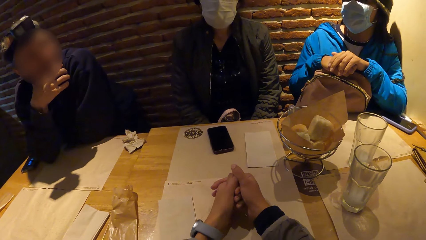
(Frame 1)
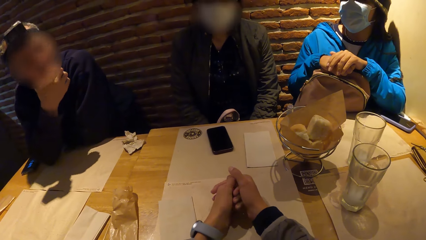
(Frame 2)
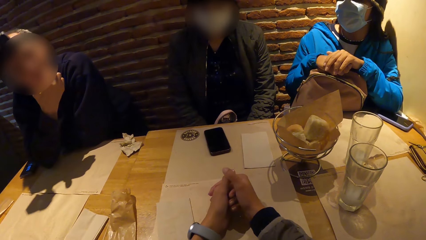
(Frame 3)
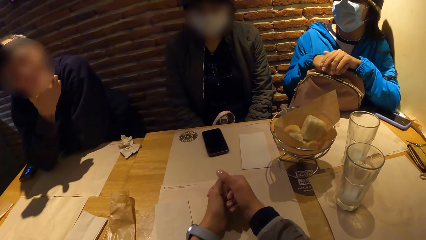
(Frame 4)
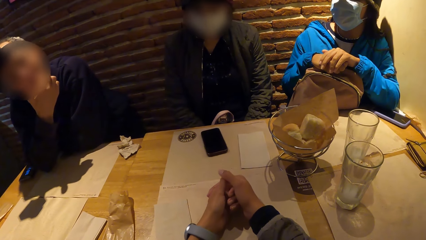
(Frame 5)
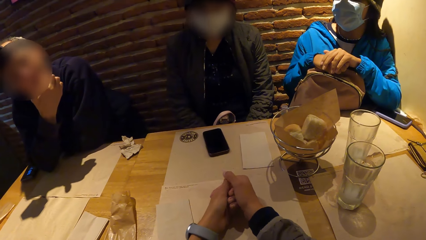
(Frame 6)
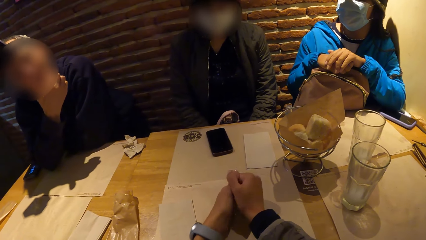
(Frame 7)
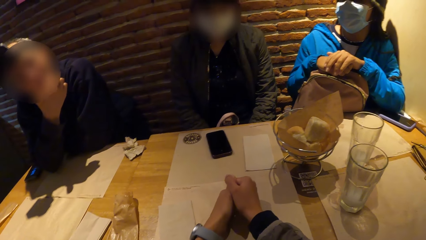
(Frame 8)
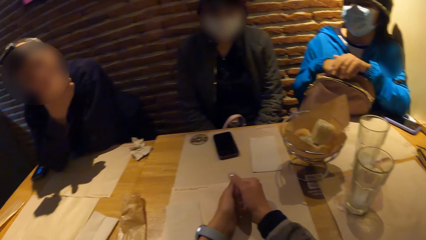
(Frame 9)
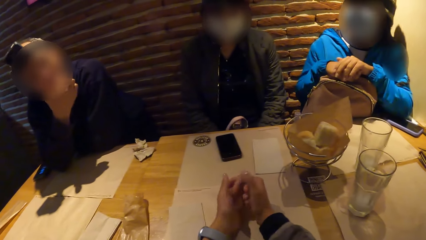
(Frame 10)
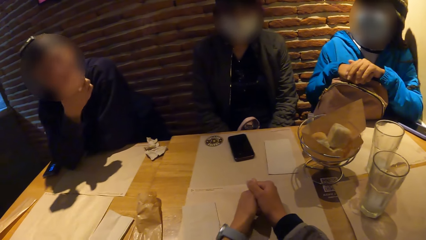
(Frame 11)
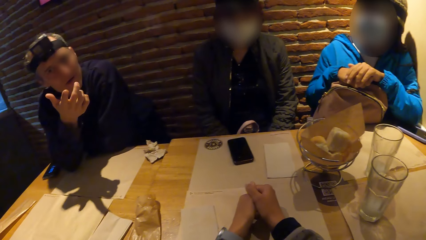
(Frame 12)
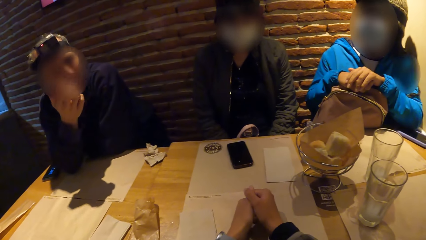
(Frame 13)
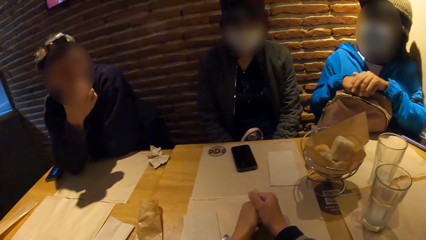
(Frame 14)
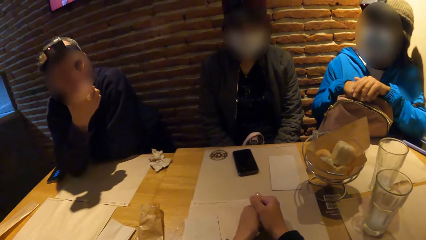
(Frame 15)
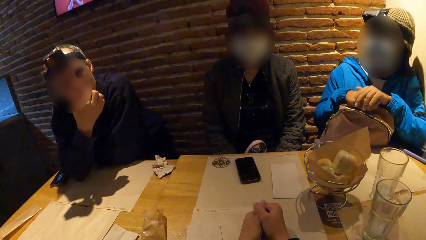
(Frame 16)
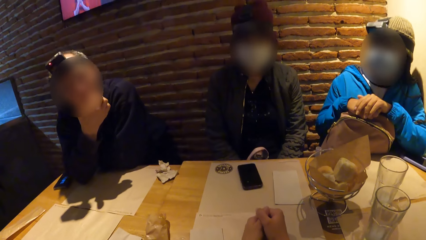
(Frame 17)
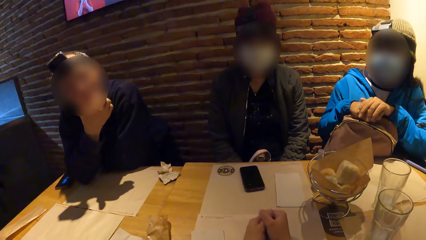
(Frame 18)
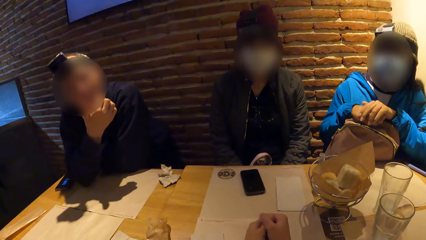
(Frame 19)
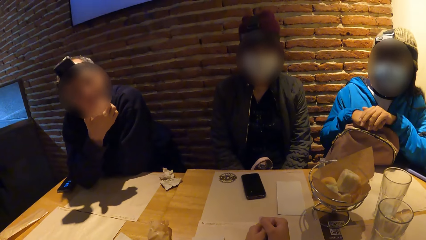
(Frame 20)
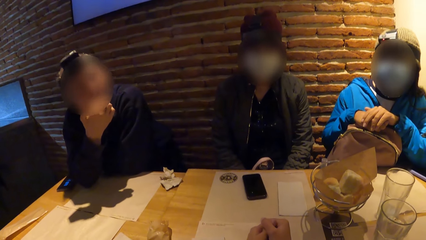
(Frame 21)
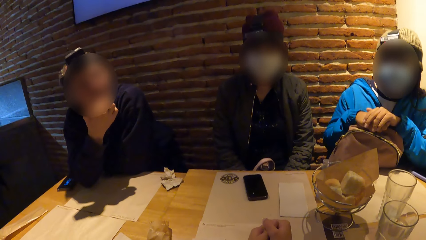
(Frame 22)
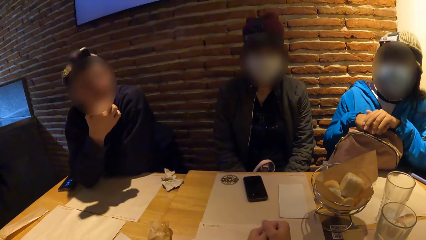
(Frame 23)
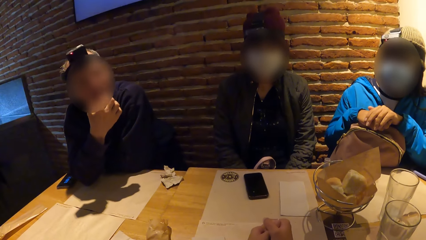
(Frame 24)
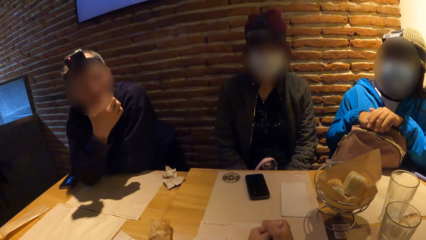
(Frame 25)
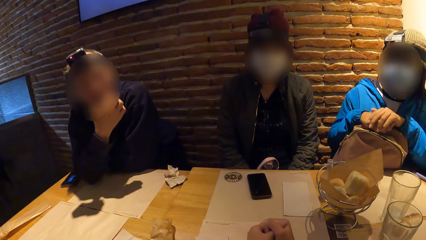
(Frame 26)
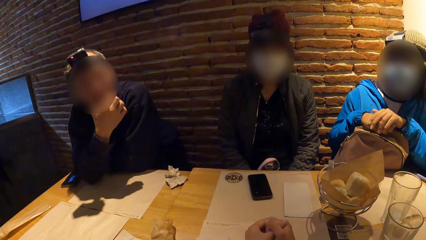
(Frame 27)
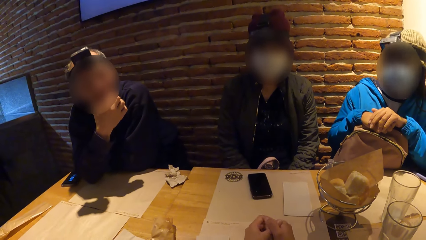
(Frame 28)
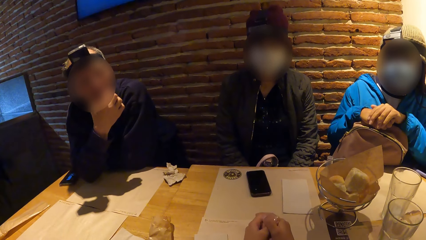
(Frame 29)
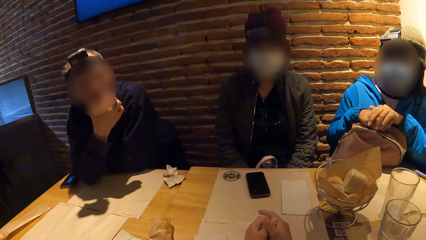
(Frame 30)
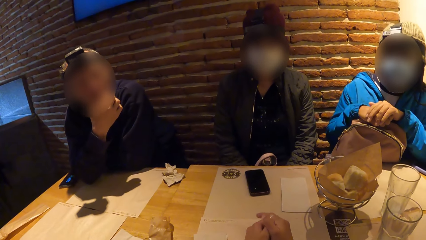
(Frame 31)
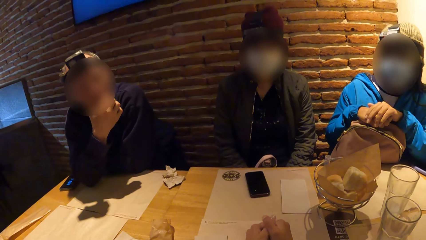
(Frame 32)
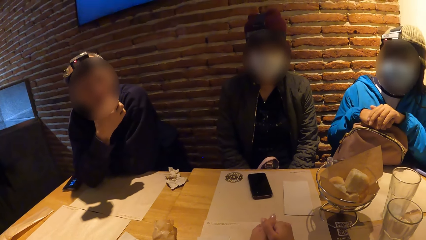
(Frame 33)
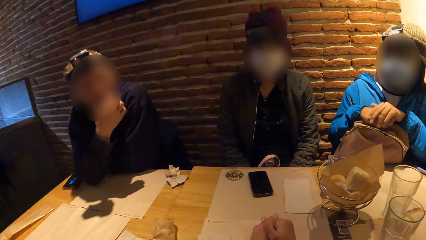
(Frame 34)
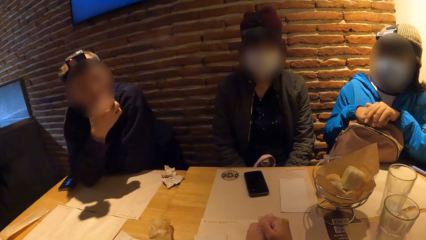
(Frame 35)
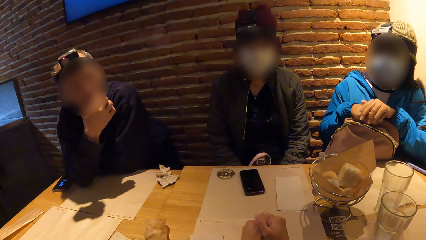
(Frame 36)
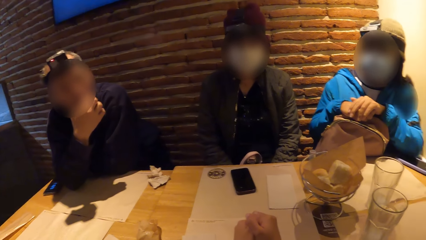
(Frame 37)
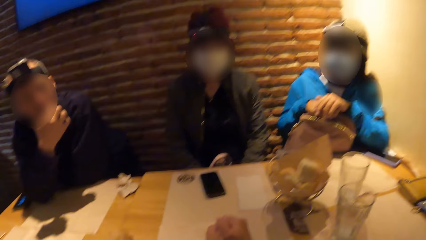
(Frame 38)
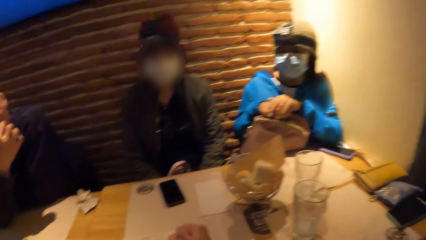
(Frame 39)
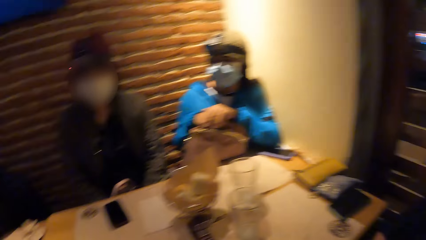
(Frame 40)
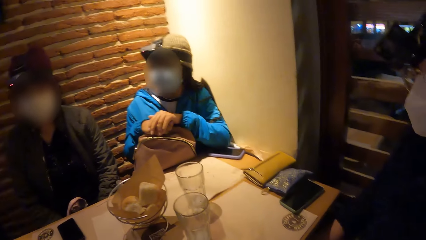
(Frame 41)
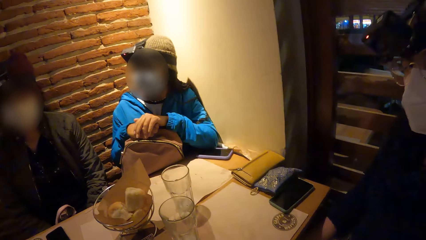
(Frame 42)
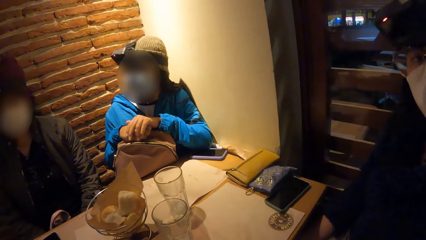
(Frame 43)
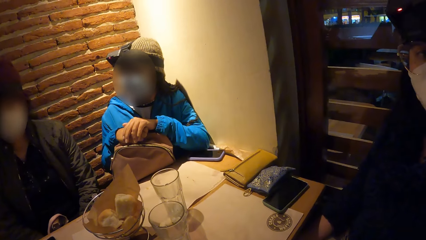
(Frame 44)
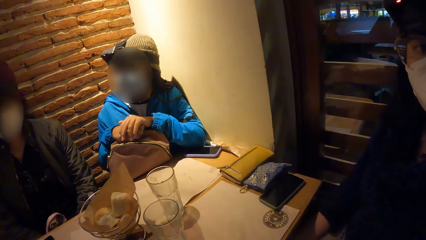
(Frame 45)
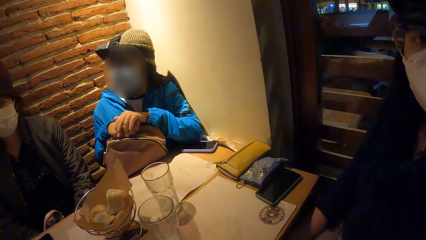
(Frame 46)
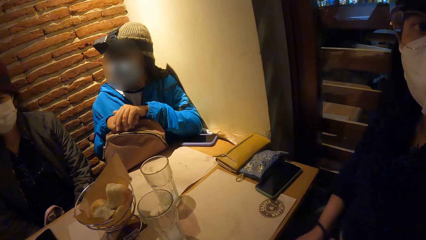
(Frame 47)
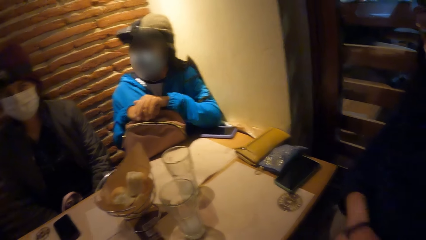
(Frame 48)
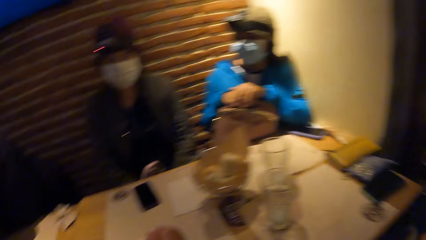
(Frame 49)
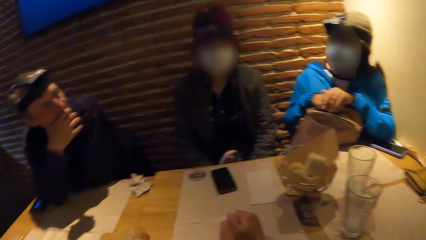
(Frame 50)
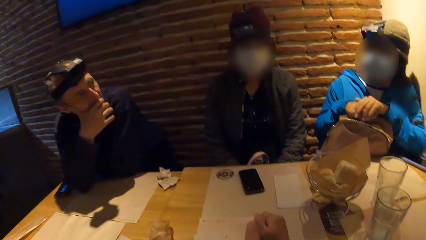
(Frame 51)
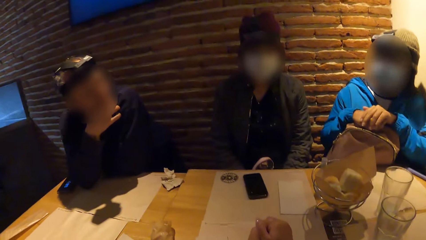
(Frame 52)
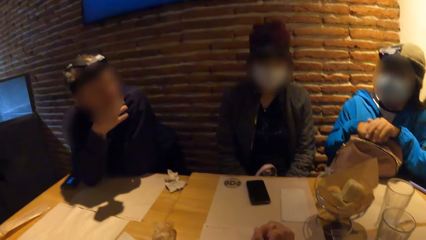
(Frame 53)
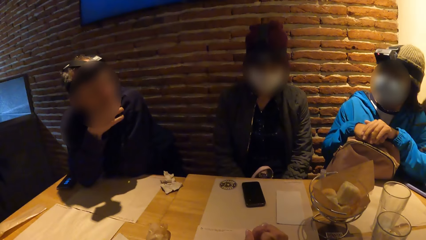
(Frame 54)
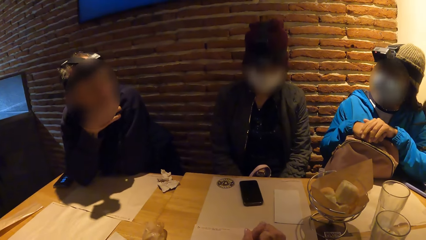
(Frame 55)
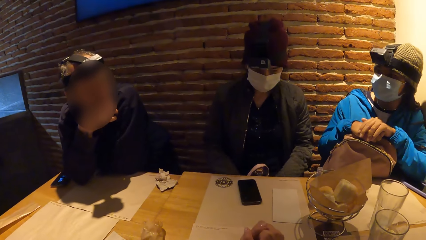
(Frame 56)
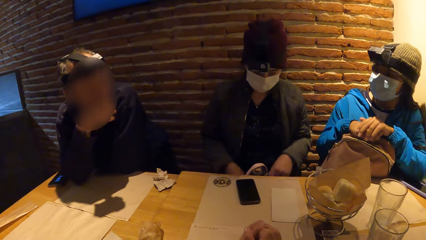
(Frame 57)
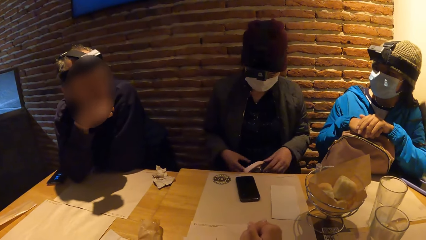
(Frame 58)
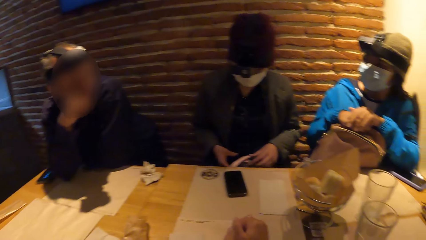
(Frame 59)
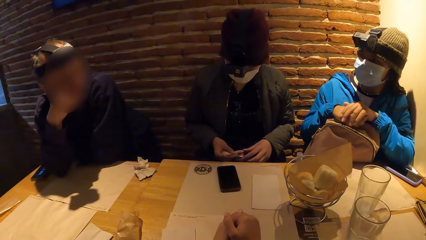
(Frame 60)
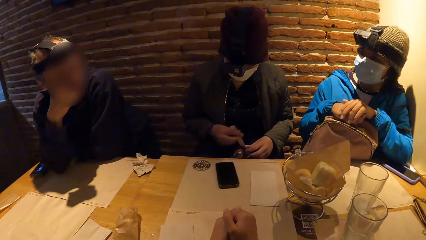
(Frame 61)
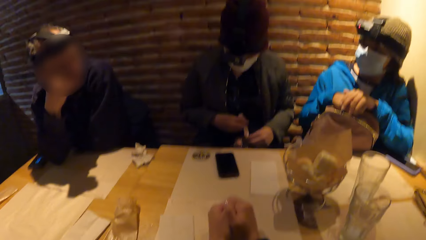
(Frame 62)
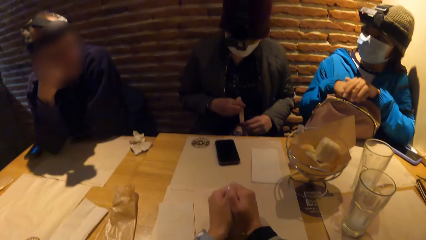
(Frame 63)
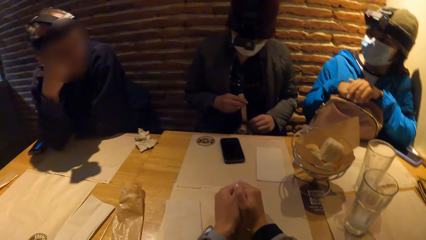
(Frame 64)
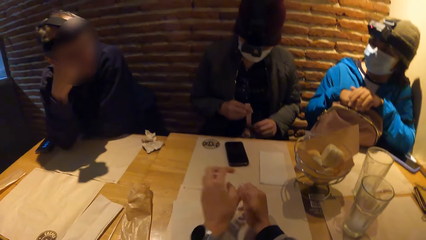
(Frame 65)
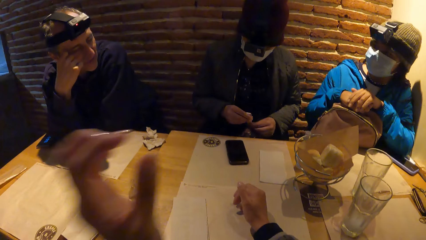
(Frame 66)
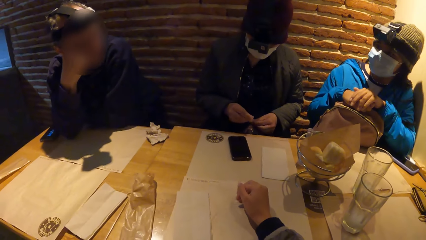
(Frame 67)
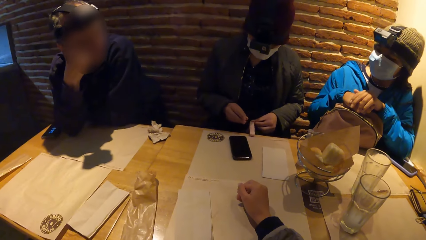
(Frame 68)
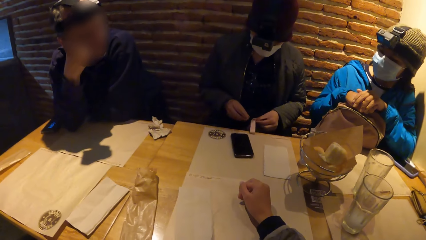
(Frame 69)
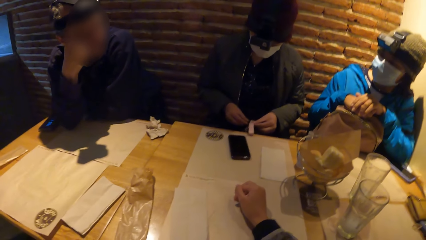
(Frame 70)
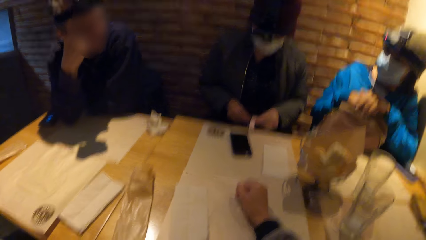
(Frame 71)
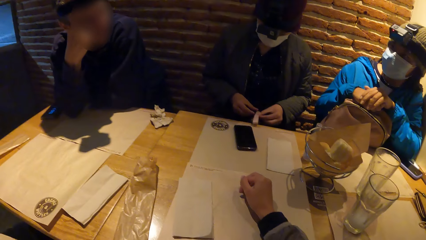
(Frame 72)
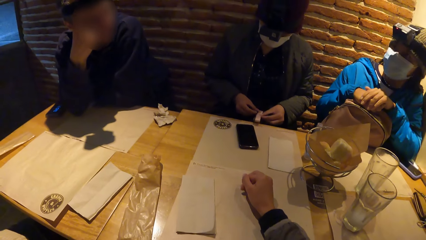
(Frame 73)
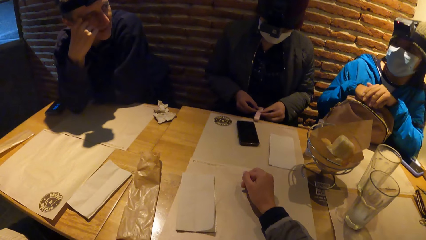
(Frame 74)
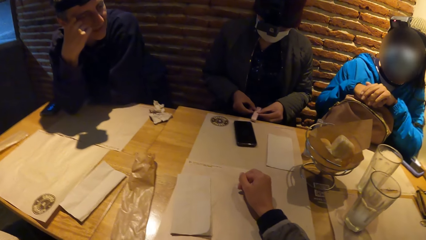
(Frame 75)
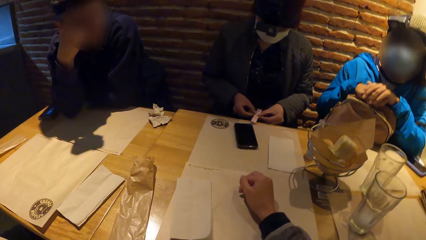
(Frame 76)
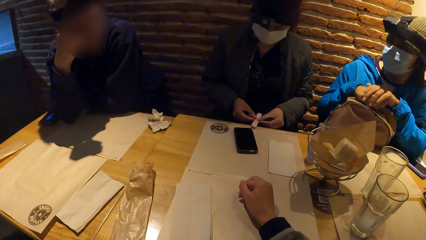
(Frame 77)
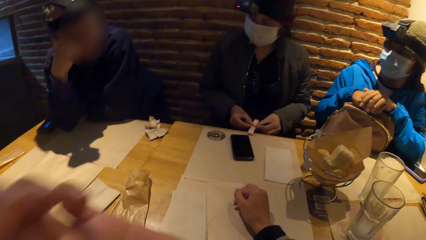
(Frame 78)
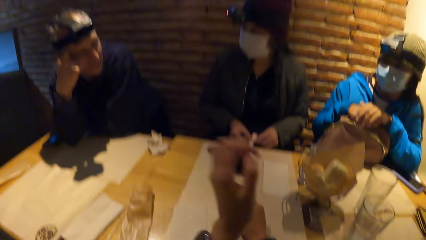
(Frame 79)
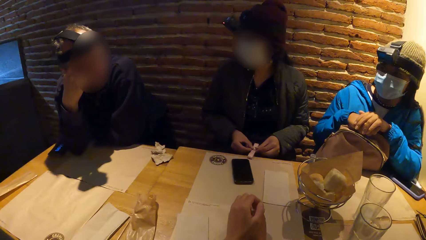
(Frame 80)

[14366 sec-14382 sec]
The woman interacts with a bottle with both hands.
